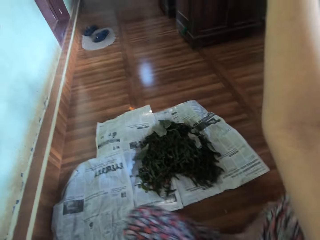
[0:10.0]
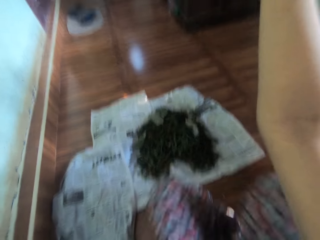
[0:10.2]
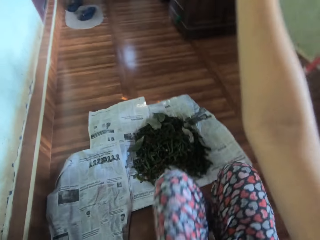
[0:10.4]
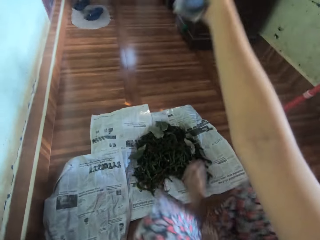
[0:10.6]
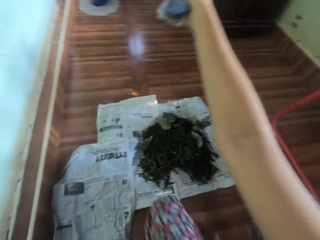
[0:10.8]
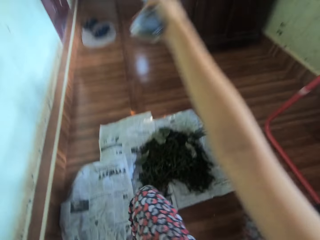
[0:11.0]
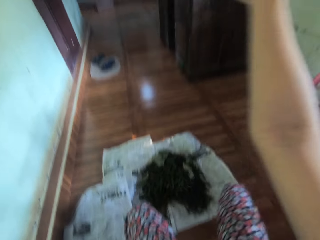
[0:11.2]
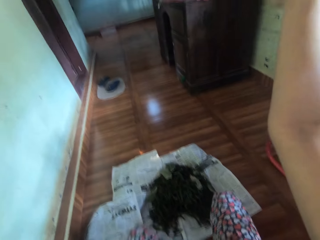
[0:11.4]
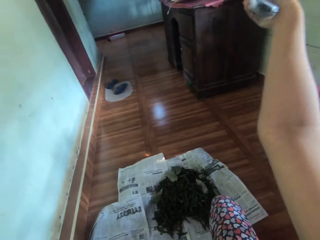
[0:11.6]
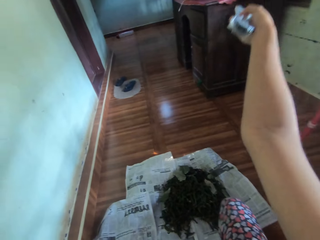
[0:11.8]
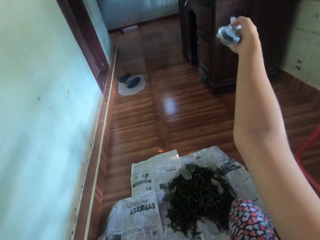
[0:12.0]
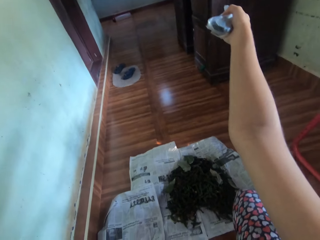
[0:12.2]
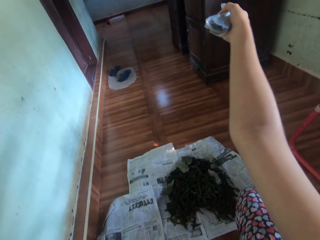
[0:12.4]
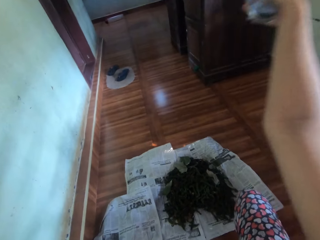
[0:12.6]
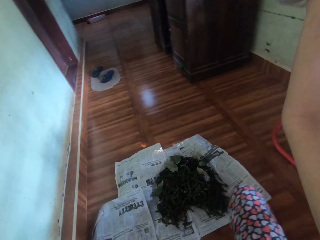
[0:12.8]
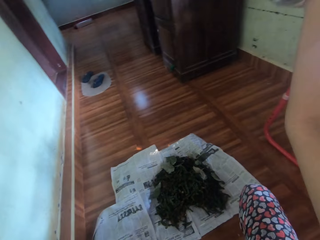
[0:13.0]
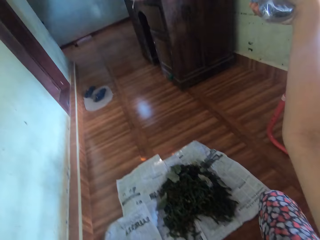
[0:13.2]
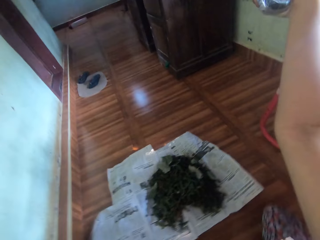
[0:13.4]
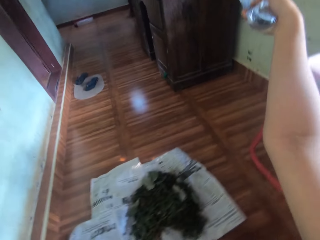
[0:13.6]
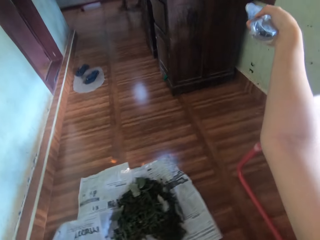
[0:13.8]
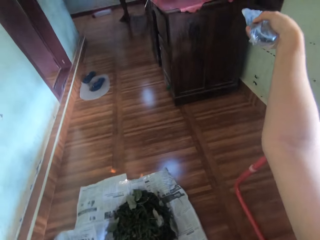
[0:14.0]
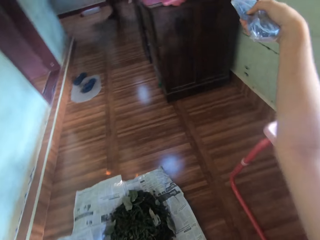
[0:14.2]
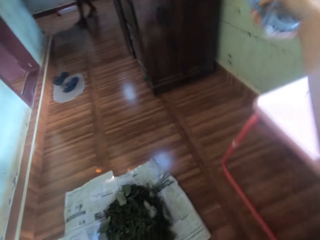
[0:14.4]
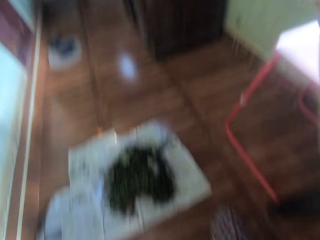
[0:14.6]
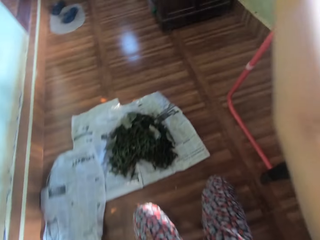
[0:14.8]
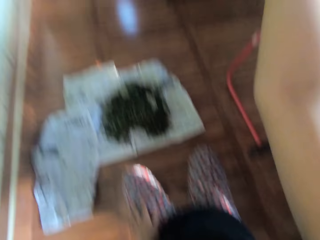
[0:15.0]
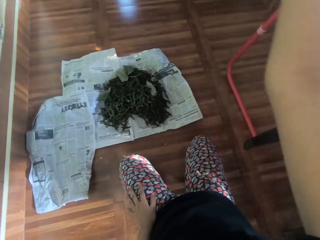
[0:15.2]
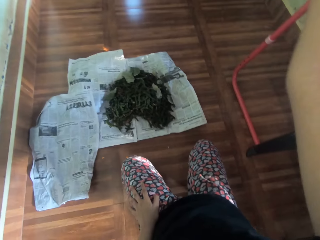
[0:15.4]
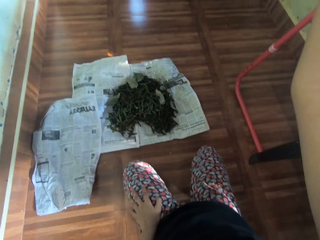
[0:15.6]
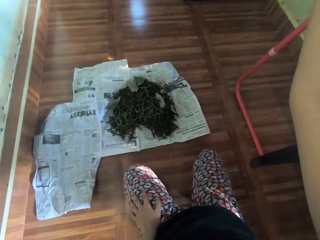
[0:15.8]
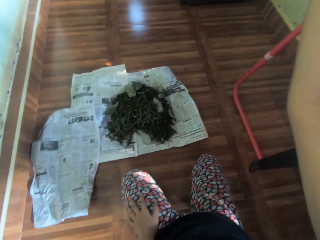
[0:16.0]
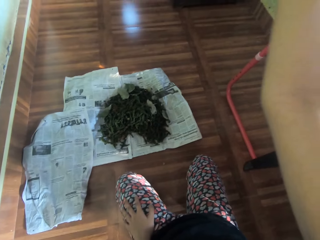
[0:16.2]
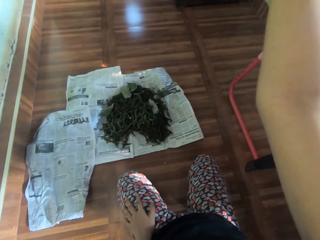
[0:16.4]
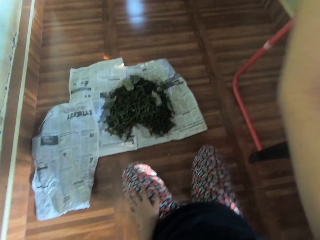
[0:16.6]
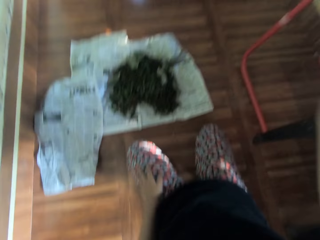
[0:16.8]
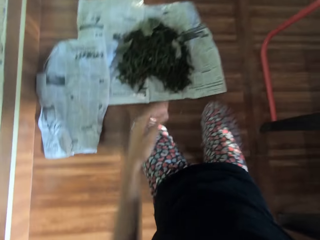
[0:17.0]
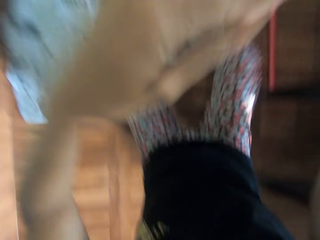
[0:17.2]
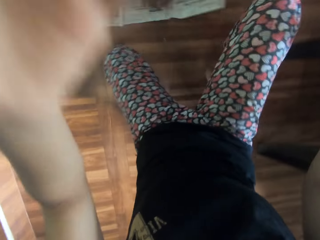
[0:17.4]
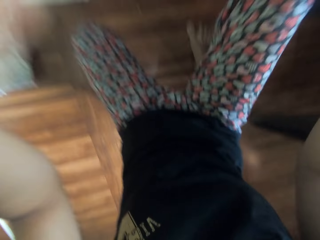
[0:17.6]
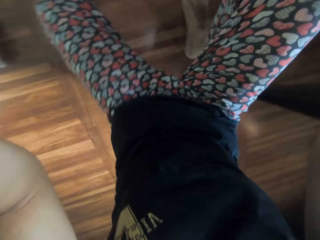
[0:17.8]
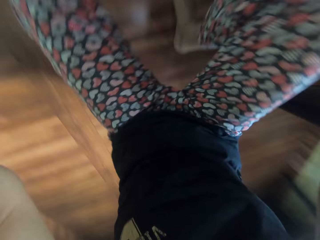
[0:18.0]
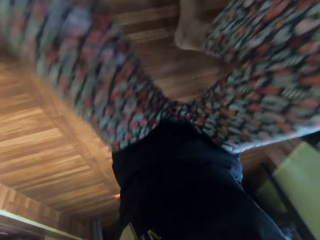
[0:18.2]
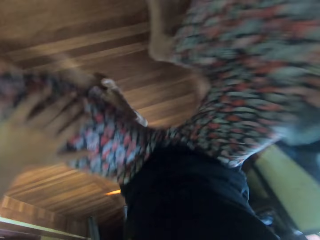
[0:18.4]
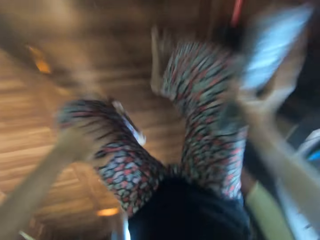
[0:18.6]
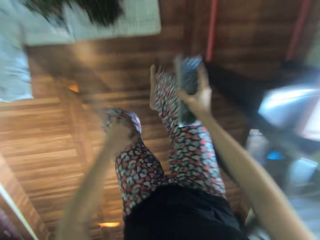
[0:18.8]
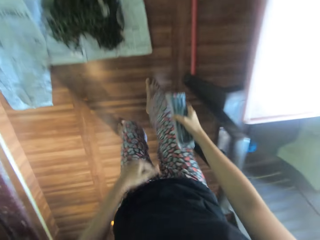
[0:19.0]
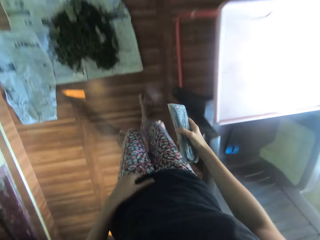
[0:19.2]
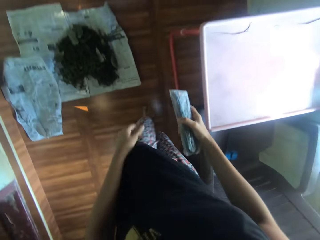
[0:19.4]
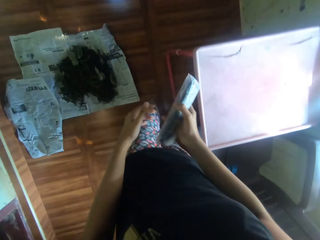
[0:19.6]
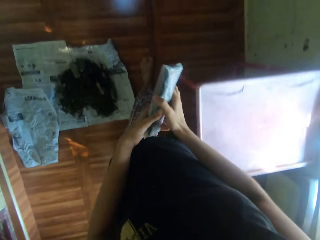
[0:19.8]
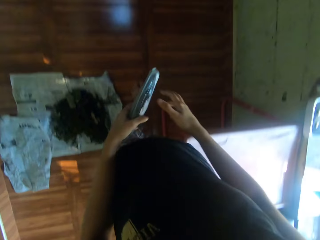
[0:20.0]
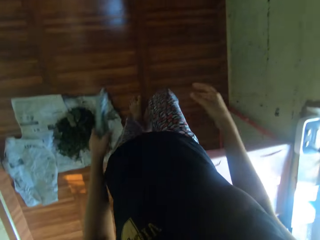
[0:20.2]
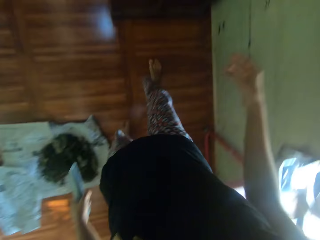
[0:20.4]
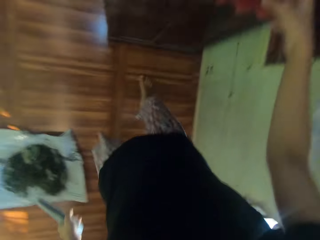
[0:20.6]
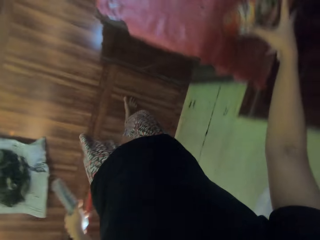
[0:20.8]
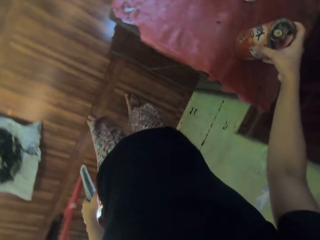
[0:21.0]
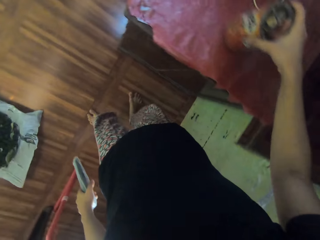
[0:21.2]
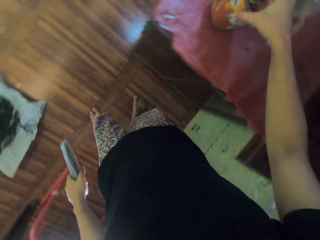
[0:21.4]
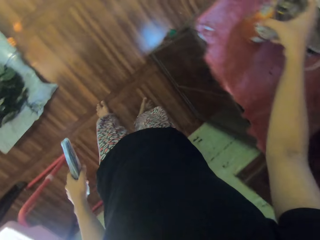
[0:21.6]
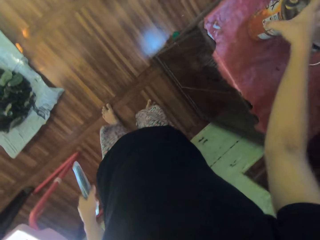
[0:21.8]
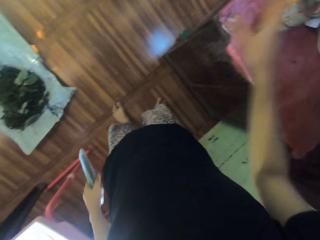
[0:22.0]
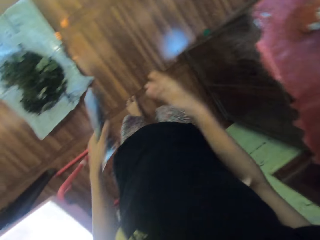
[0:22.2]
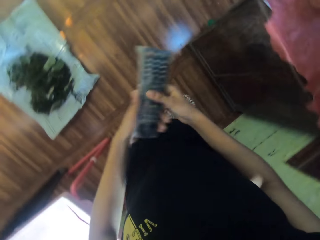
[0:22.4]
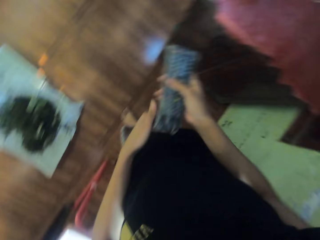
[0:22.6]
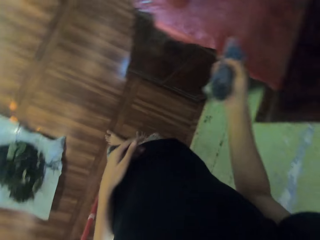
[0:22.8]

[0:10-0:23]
The camera wearer changes her sitting posture. She operates the television. She removes her left hand from her left thigh. She stands from the floor with the remote in her right hand. She walks in the room and passes the remote in her right hand to her left hand. She adjusts a tin on the table with her right hand.

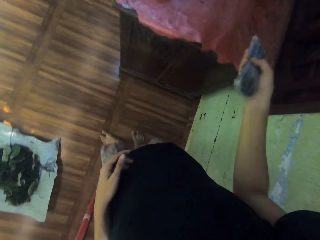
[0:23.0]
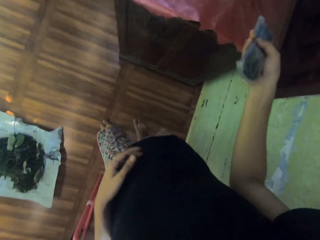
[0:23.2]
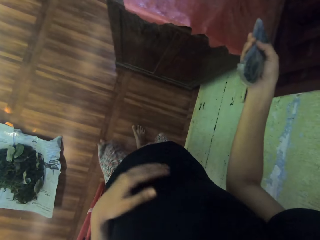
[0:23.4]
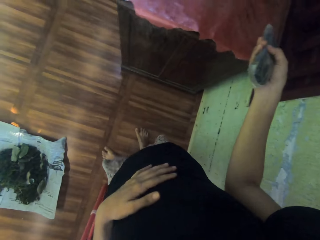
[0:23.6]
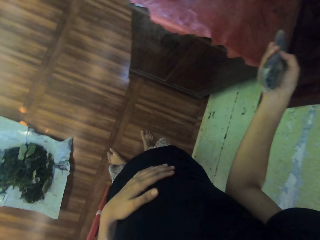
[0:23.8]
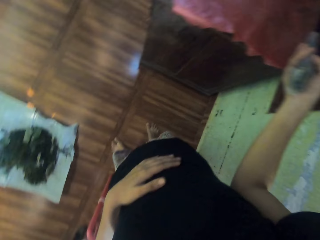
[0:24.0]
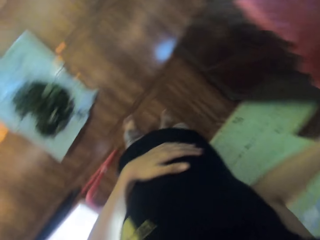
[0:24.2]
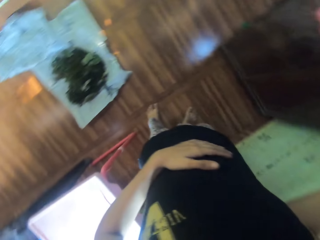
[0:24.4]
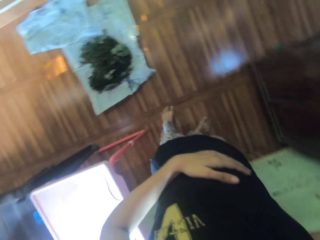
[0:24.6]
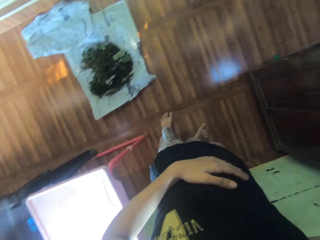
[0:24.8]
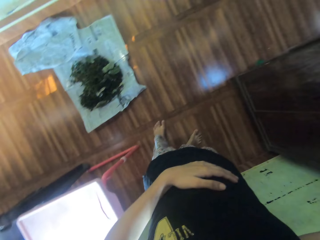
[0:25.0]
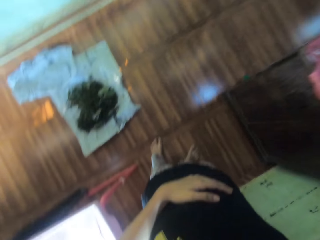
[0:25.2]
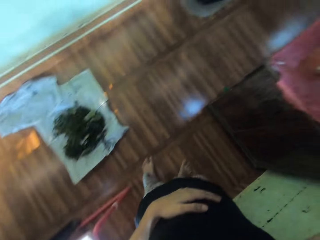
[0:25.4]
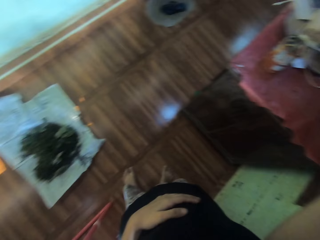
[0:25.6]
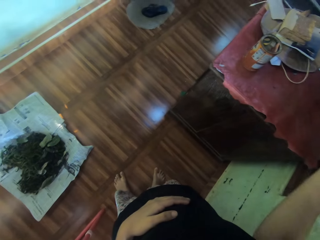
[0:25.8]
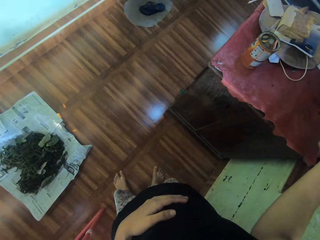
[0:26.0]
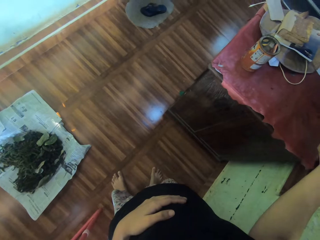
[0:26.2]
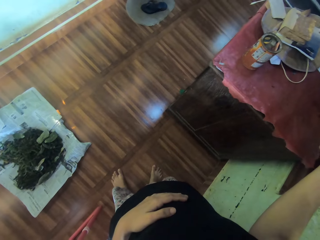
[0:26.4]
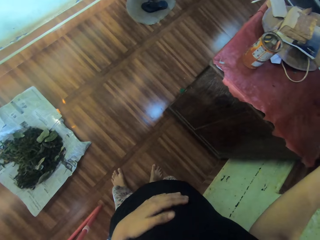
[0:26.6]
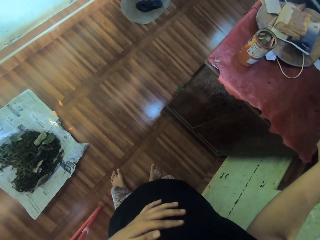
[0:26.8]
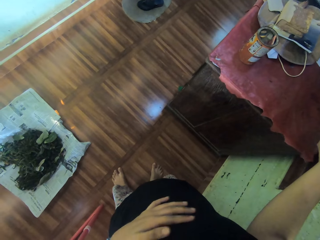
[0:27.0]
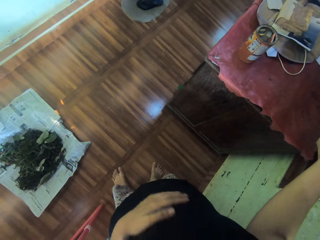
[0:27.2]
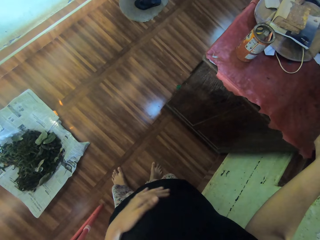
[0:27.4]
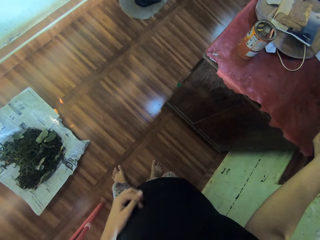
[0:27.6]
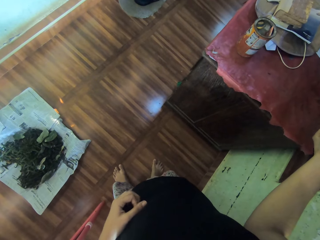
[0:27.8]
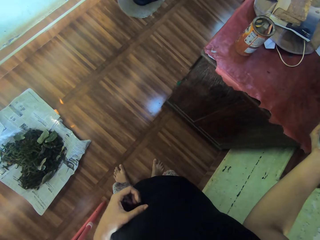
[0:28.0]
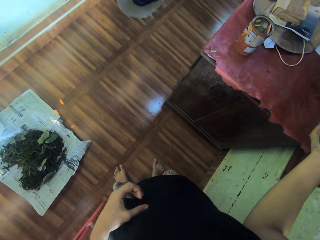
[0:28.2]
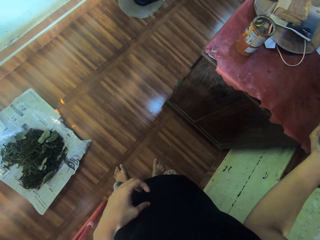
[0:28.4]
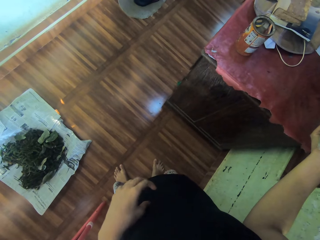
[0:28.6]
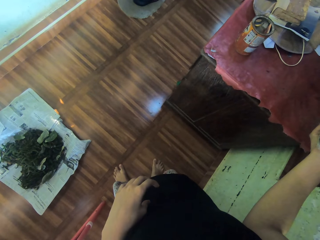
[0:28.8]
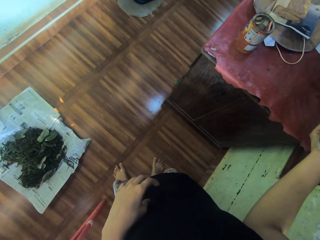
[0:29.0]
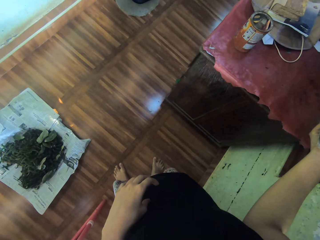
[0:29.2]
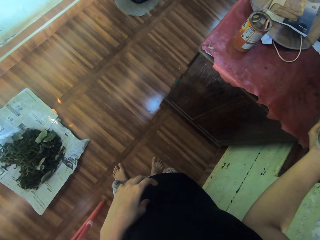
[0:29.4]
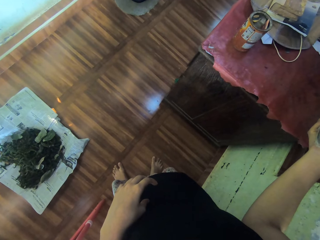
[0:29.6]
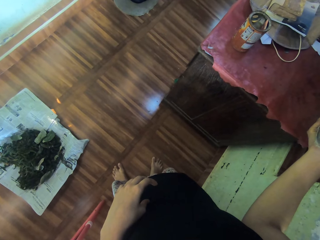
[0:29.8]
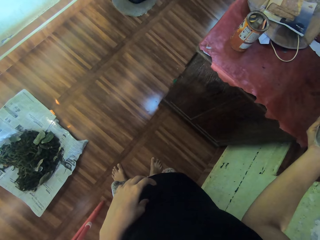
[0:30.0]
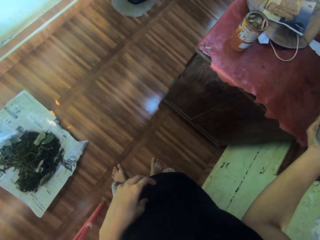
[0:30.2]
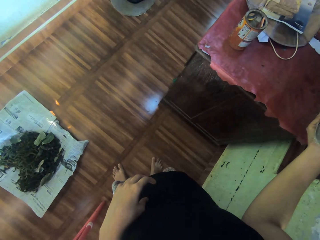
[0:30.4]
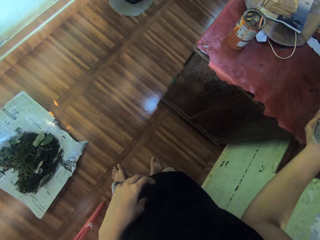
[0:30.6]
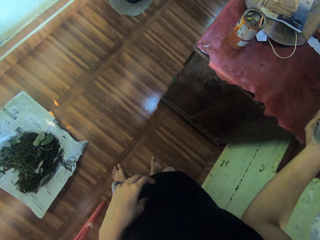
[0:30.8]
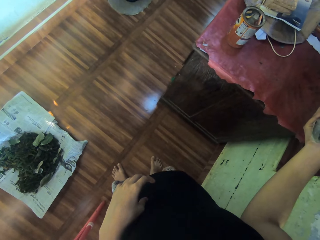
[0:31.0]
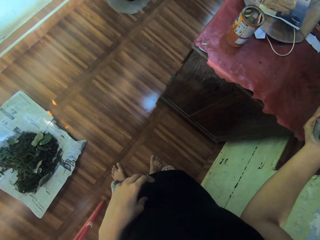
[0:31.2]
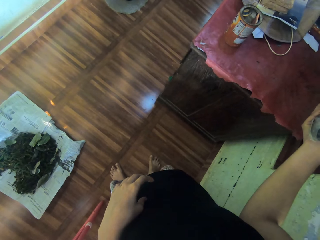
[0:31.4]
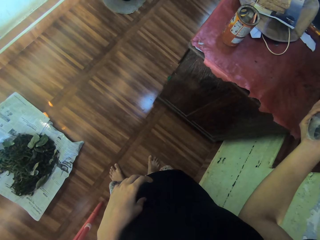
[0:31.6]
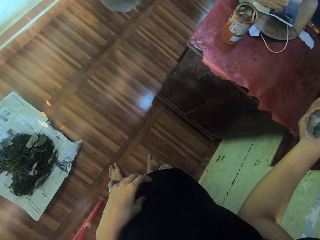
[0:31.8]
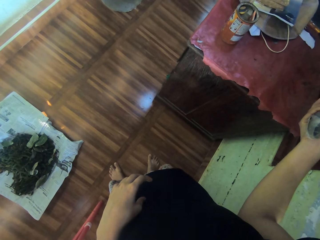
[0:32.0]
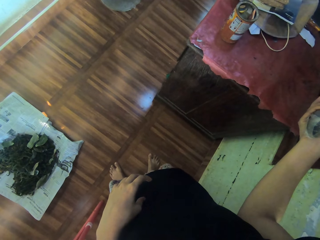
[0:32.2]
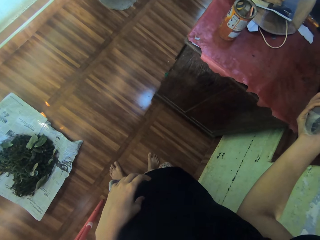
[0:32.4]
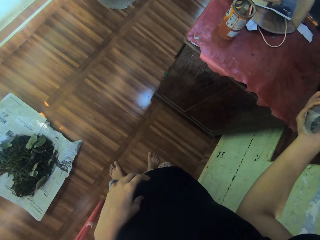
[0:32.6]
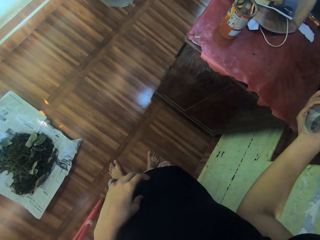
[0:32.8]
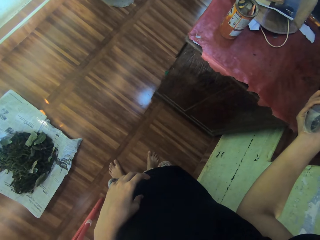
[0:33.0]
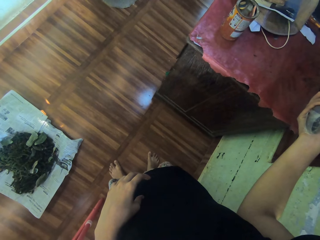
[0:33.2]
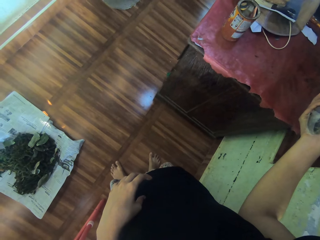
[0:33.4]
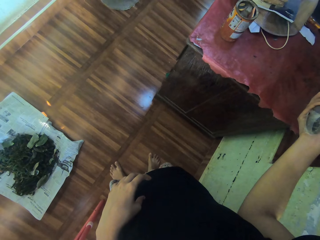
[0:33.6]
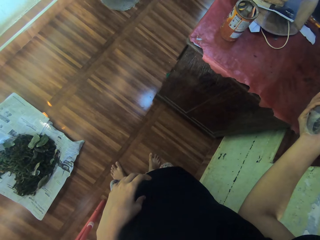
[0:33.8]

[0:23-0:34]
The camera wearer passes the remote in her left hand to her right hand. She operates the remote with her right hand. She rests her hand on her stomach. She operates the television.
